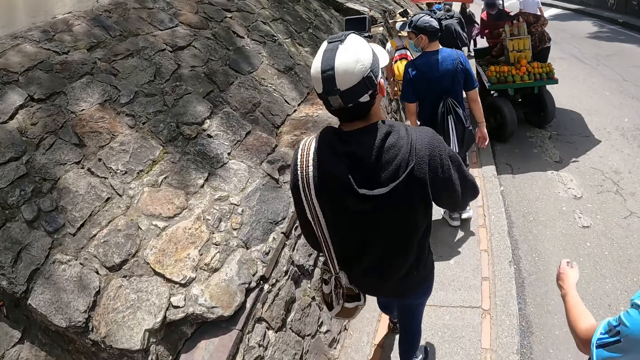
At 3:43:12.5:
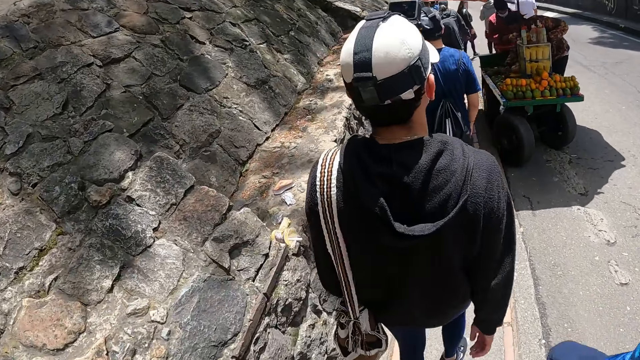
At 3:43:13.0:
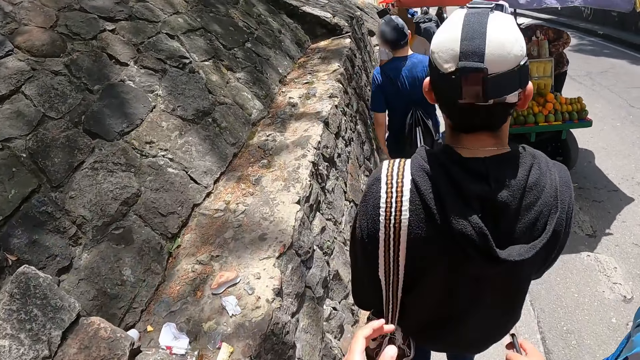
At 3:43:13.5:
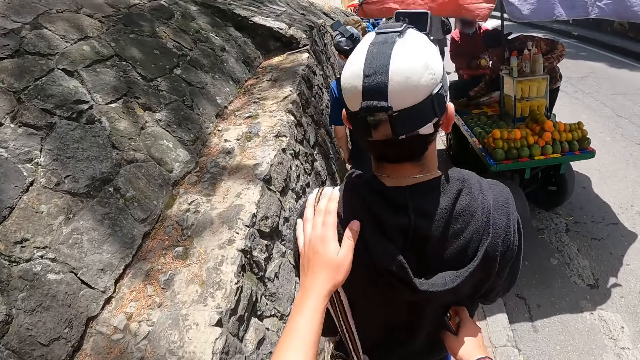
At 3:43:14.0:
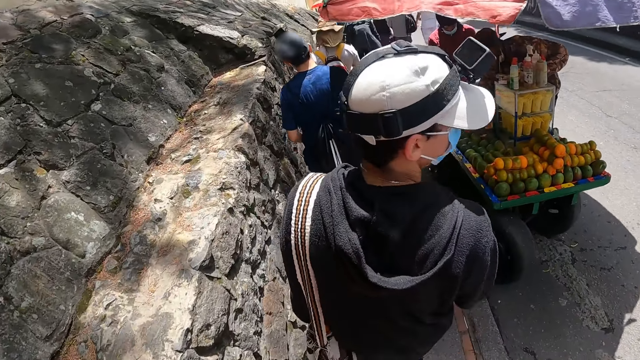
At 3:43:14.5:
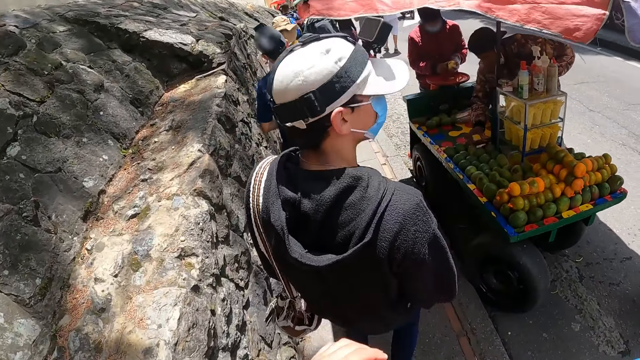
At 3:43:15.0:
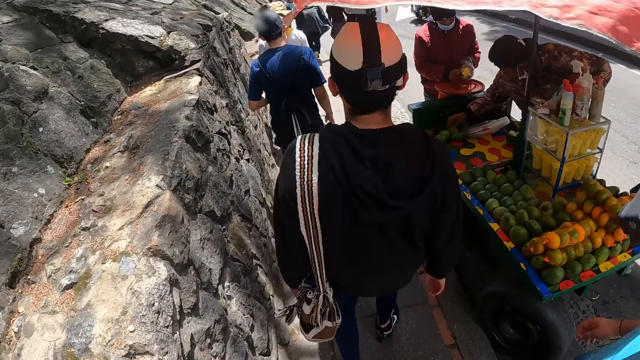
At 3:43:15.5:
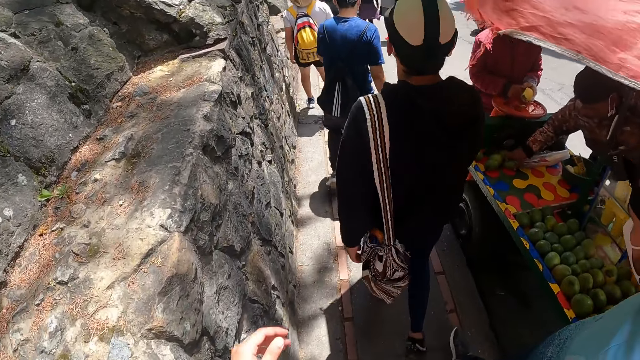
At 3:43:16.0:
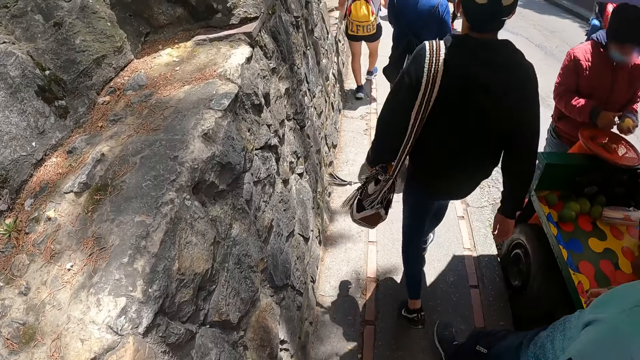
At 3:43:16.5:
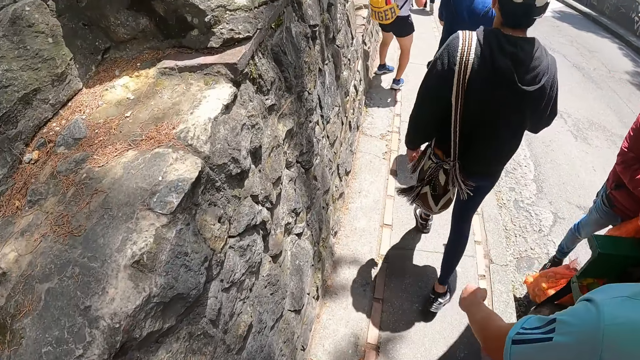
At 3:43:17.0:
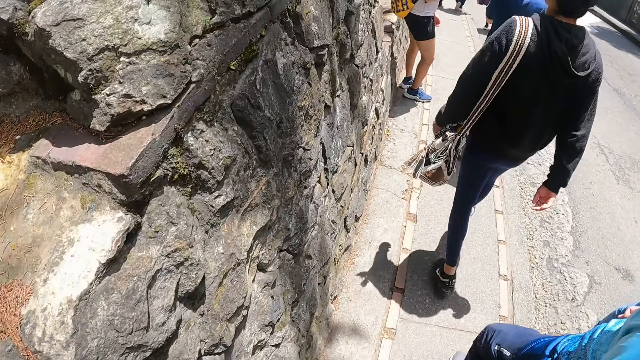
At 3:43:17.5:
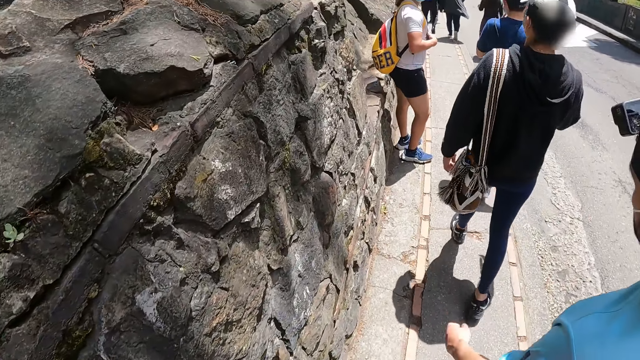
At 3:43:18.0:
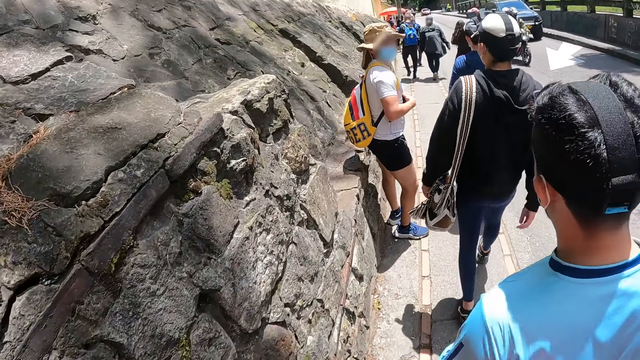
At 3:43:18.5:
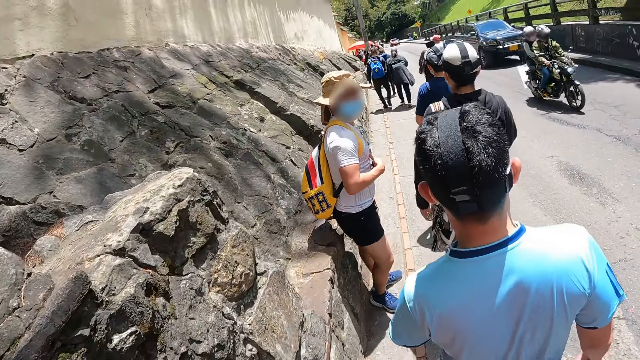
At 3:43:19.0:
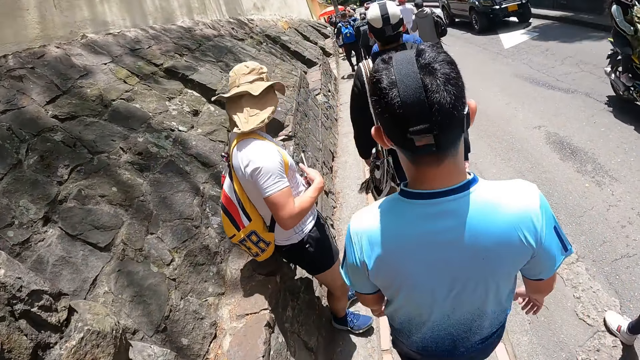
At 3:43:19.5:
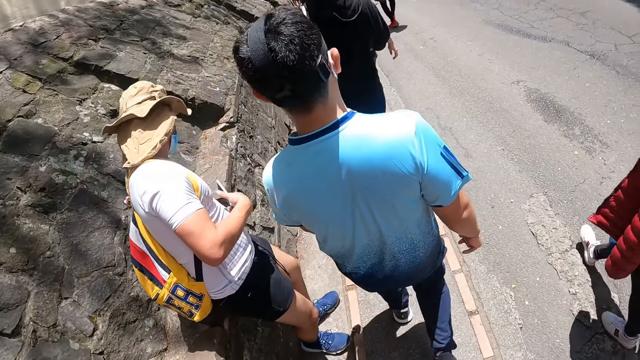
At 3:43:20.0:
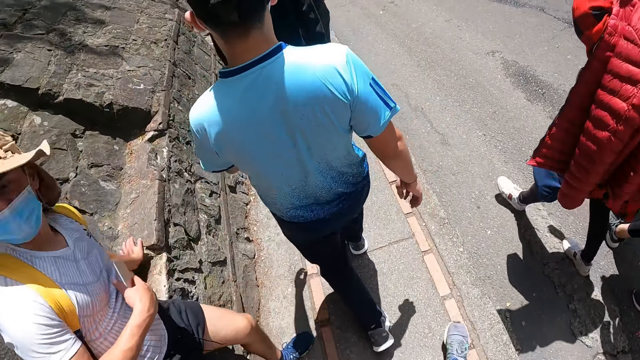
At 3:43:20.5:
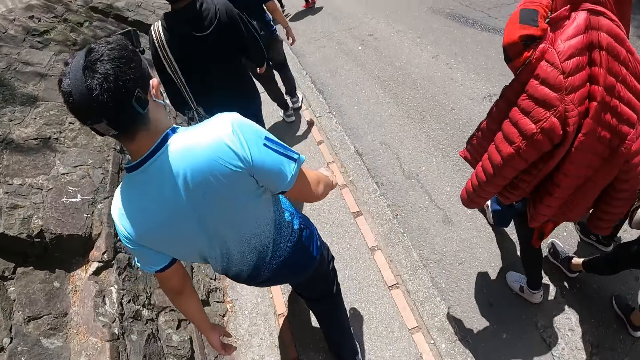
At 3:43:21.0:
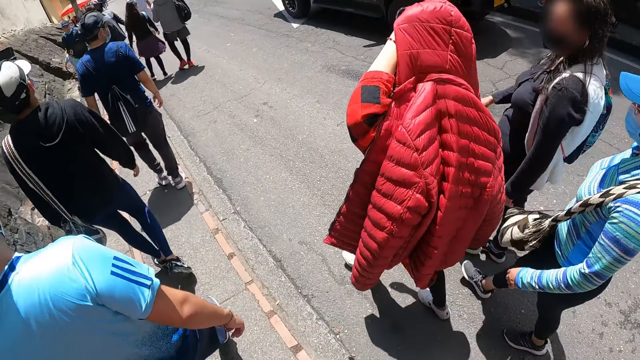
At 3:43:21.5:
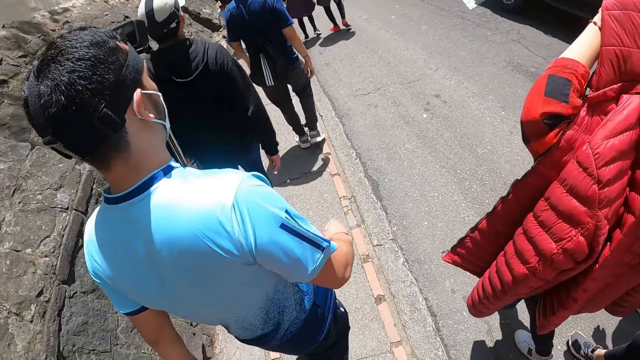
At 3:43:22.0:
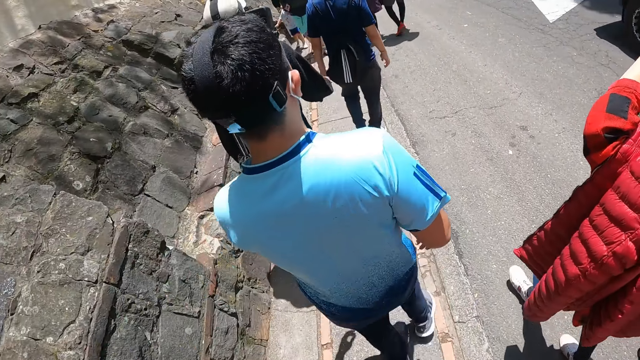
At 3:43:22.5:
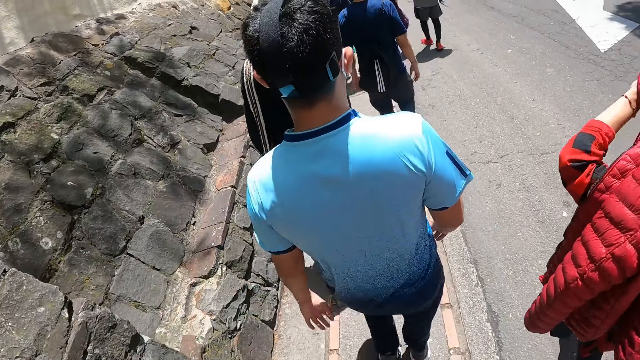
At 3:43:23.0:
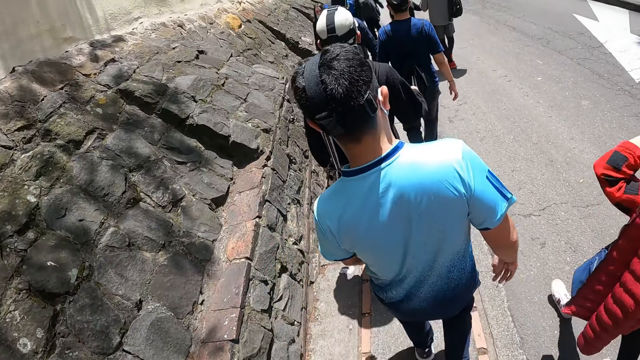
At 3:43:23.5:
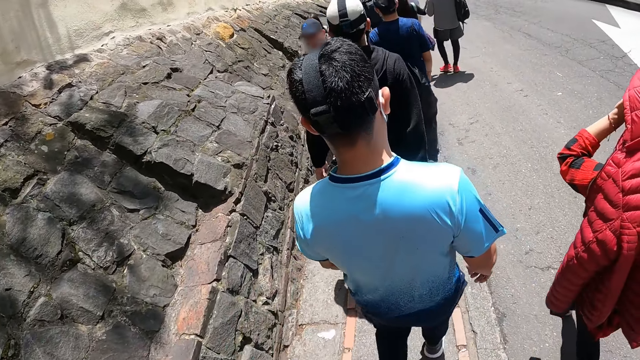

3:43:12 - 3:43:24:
The camera wearer touches a man with both hands.

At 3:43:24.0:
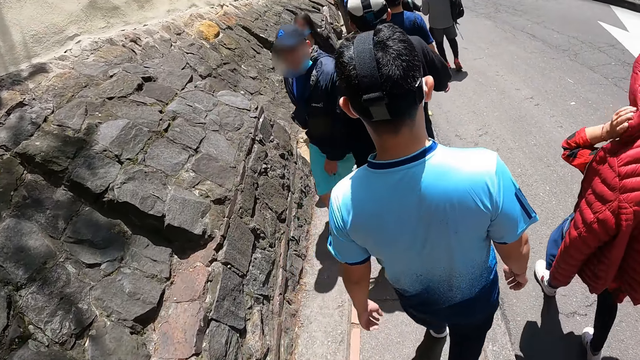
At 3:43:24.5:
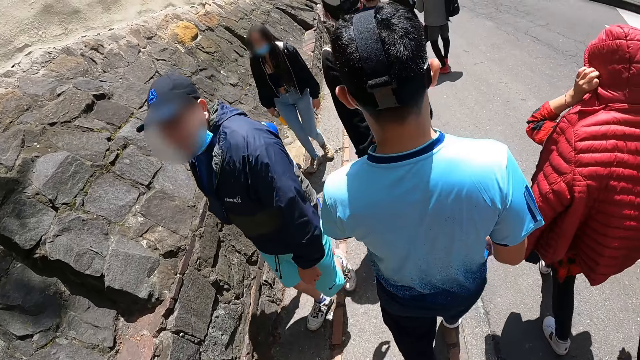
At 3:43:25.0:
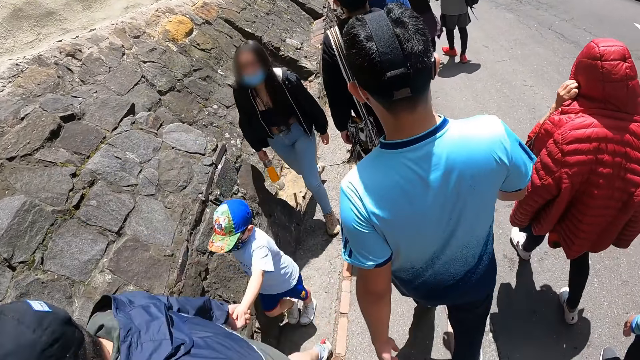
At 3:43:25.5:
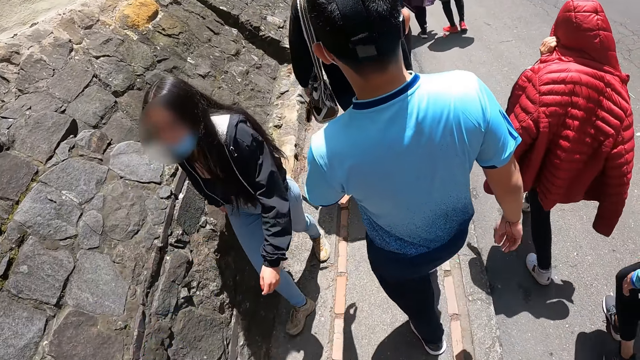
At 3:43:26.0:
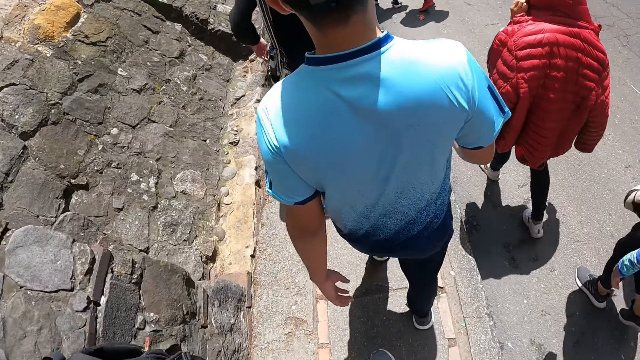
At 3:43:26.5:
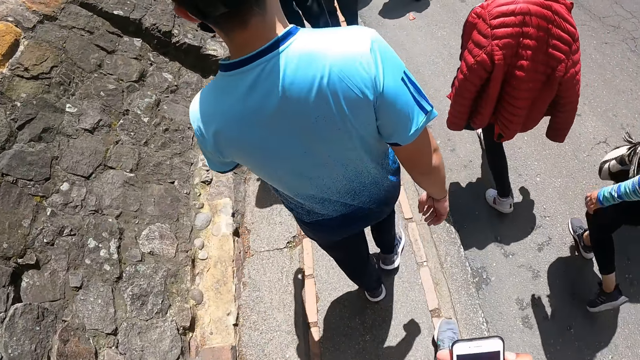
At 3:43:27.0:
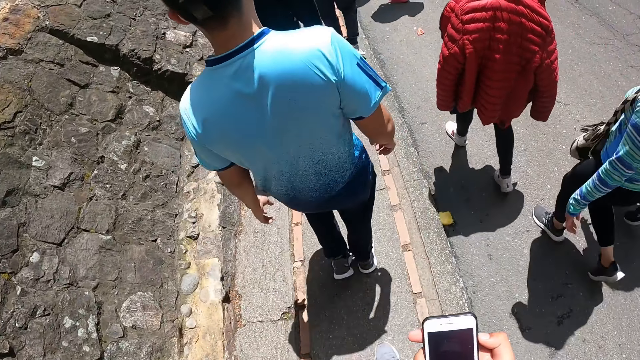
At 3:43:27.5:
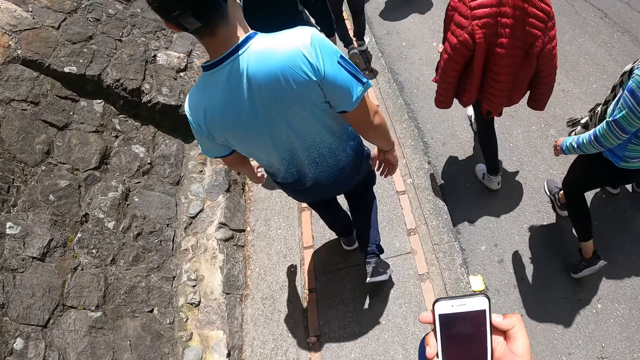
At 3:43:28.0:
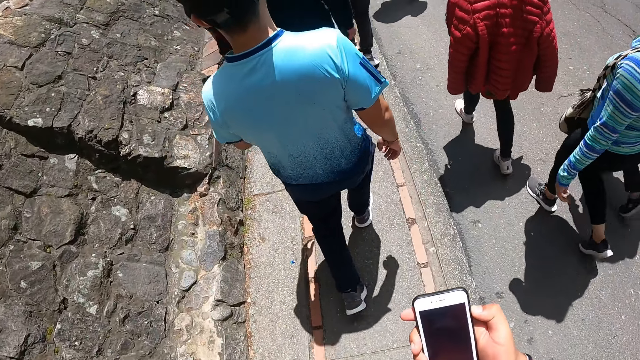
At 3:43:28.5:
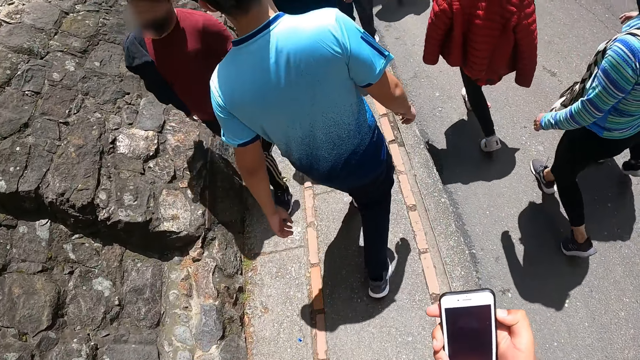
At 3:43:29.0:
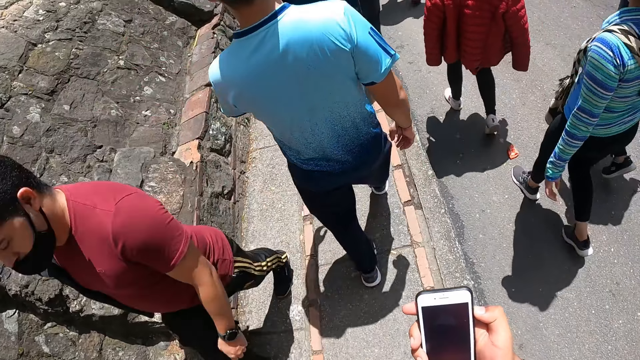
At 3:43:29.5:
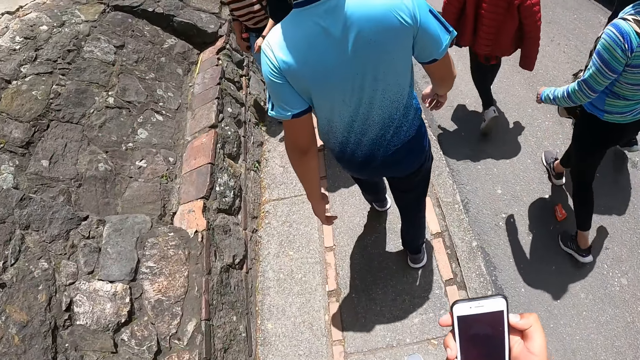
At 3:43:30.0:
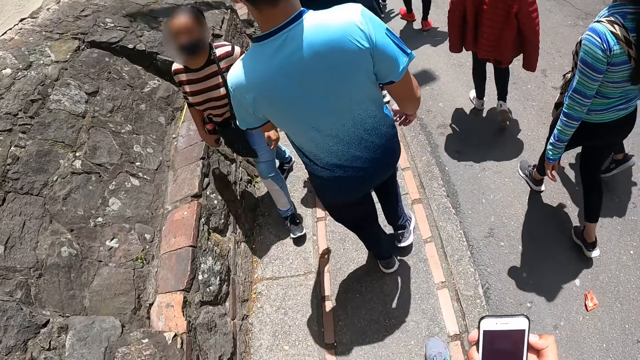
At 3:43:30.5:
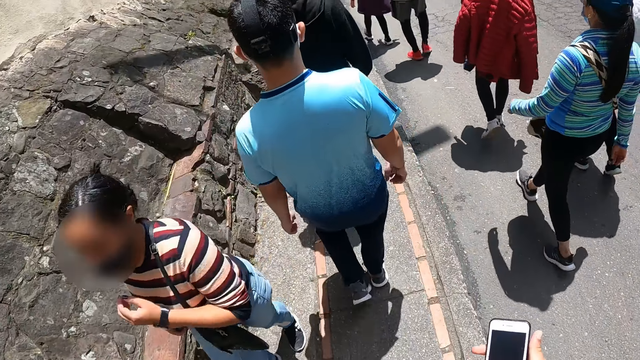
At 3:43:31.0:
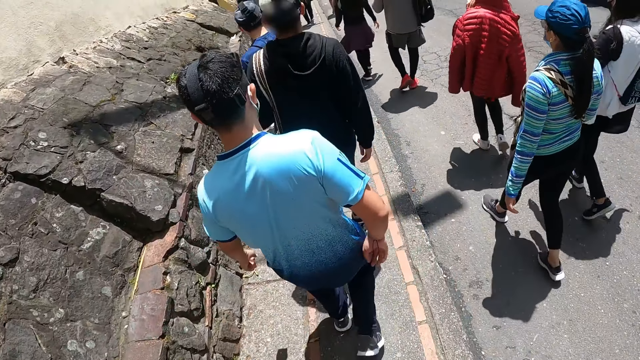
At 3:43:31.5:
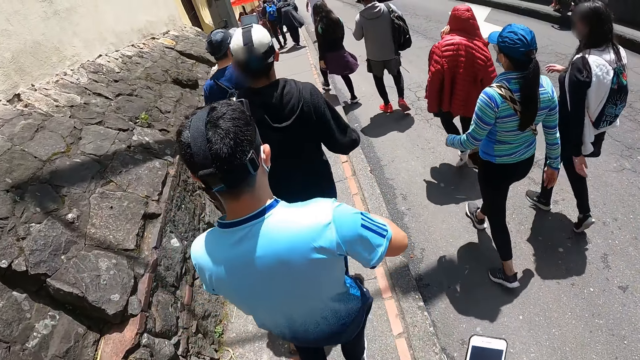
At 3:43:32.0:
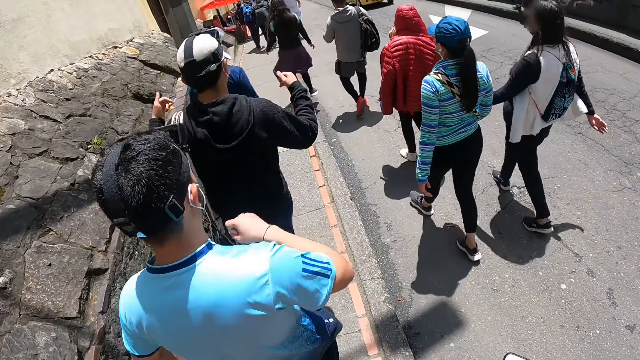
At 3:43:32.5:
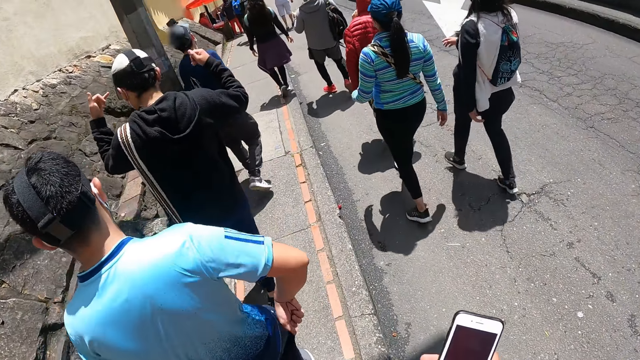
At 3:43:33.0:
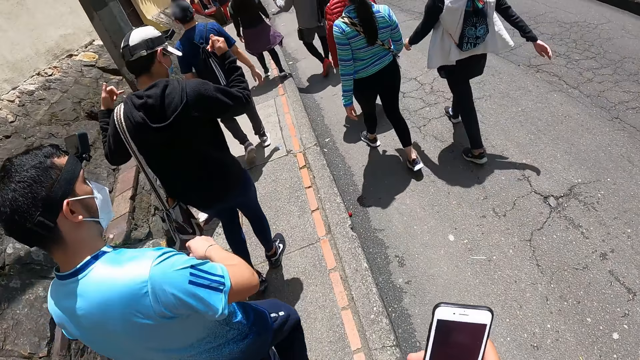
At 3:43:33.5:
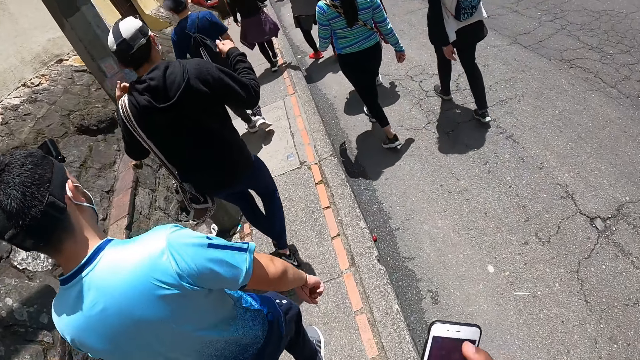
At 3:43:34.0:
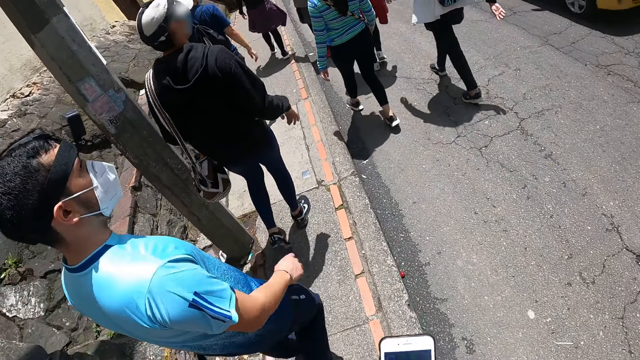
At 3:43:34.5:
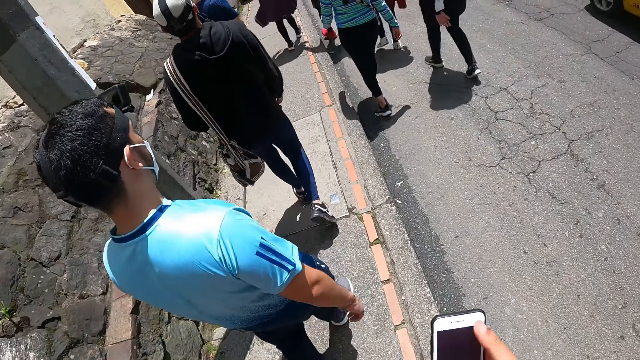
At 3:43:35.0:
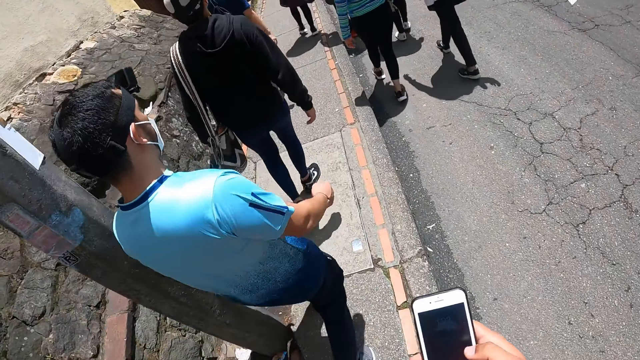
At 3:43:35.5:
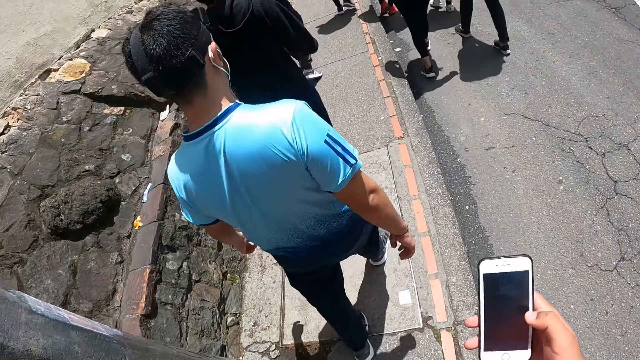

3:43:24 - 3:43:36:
The camera wearer operates the phone with his right hand.
